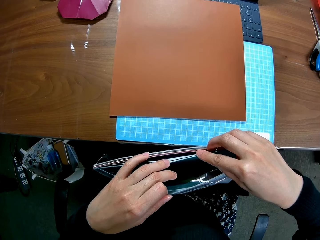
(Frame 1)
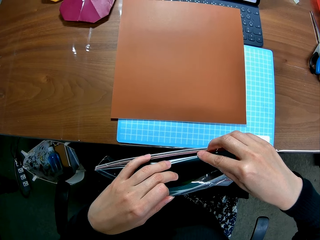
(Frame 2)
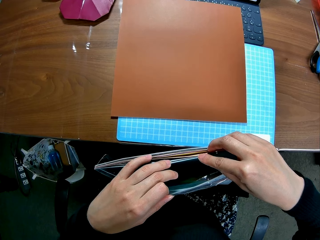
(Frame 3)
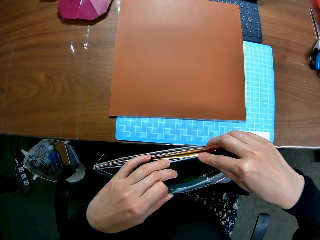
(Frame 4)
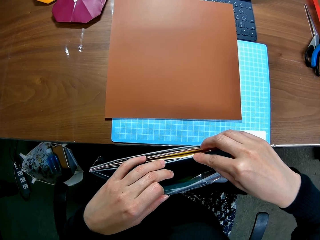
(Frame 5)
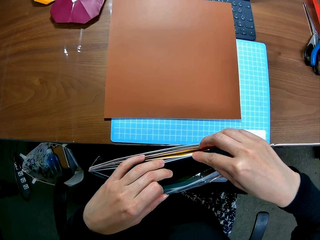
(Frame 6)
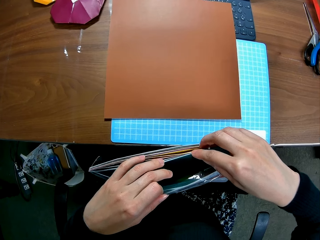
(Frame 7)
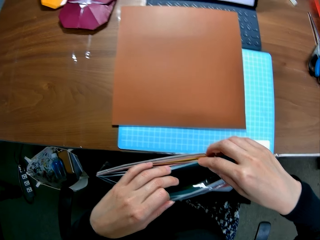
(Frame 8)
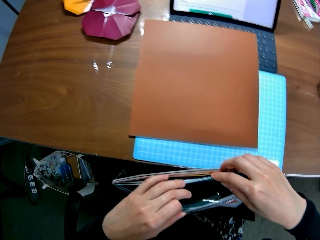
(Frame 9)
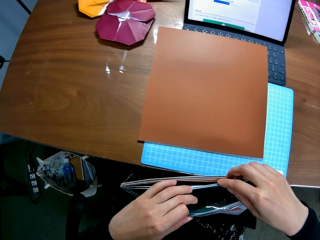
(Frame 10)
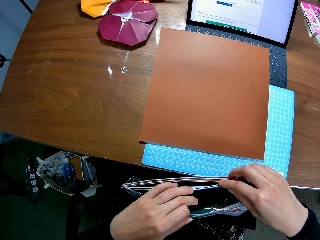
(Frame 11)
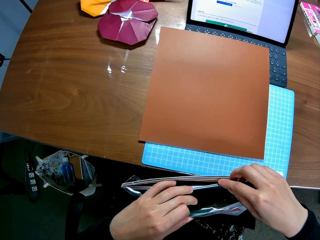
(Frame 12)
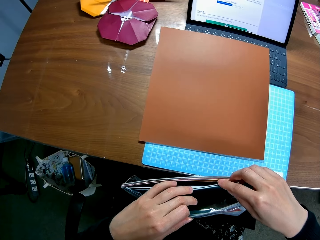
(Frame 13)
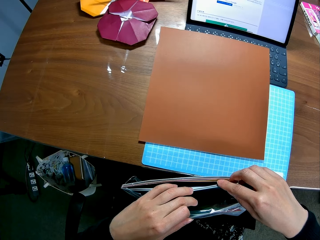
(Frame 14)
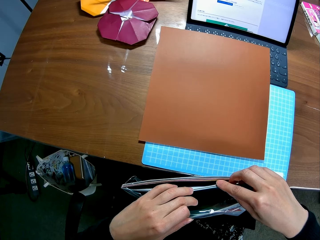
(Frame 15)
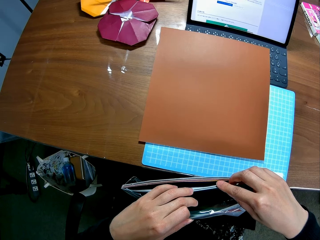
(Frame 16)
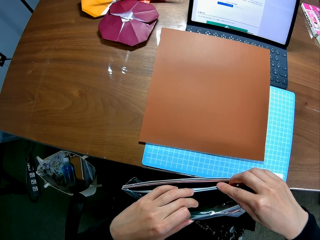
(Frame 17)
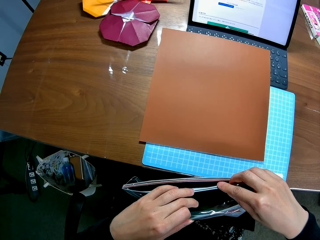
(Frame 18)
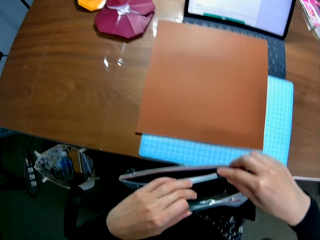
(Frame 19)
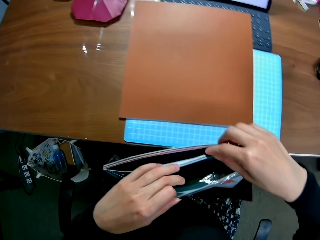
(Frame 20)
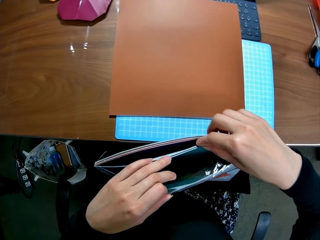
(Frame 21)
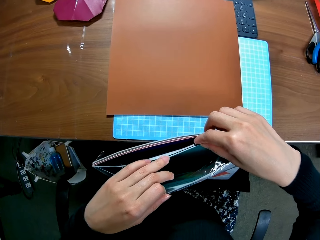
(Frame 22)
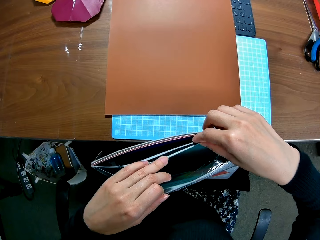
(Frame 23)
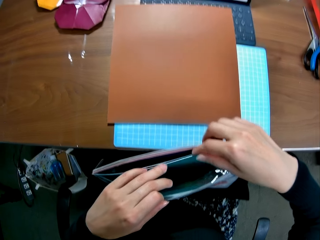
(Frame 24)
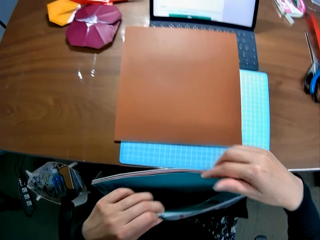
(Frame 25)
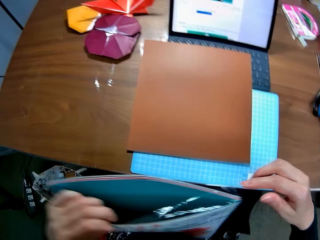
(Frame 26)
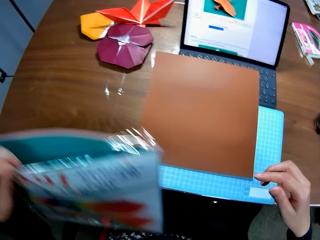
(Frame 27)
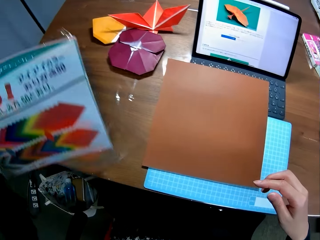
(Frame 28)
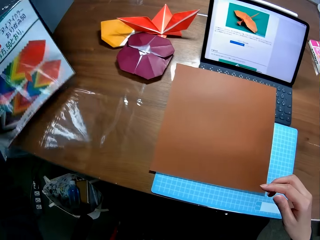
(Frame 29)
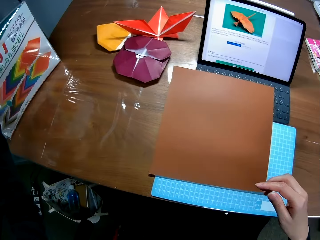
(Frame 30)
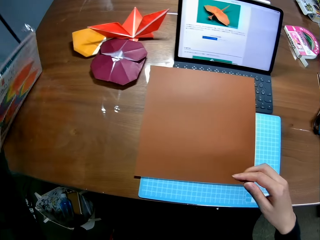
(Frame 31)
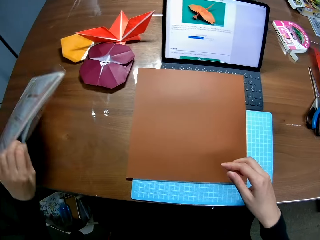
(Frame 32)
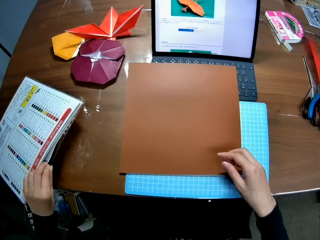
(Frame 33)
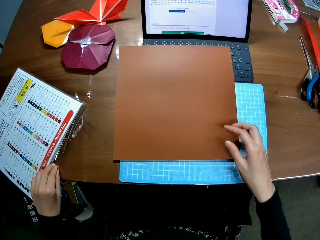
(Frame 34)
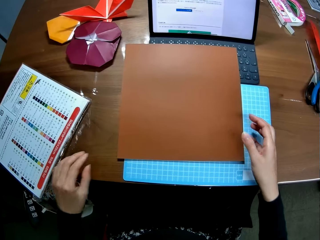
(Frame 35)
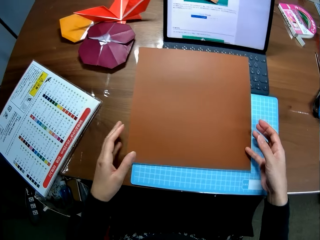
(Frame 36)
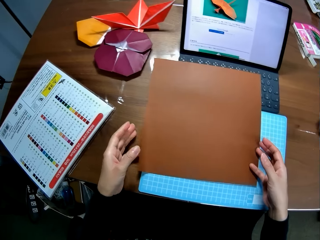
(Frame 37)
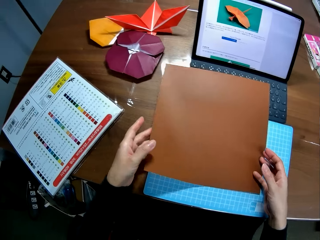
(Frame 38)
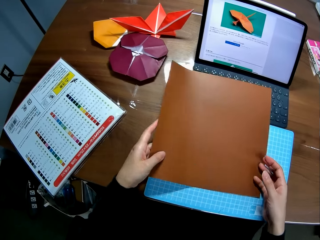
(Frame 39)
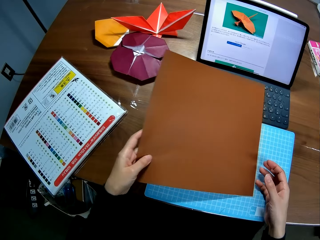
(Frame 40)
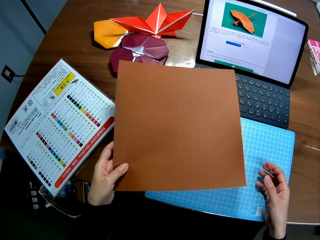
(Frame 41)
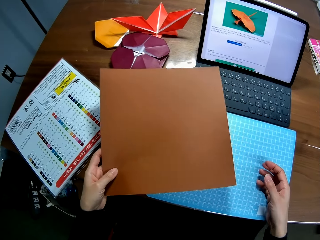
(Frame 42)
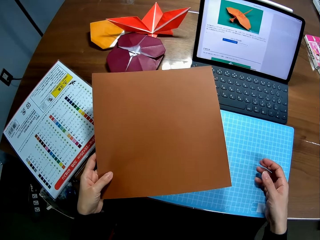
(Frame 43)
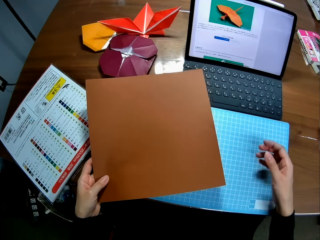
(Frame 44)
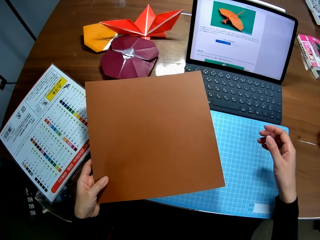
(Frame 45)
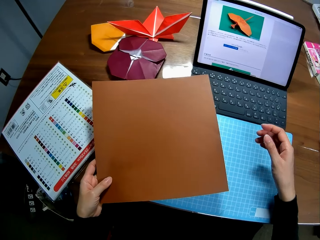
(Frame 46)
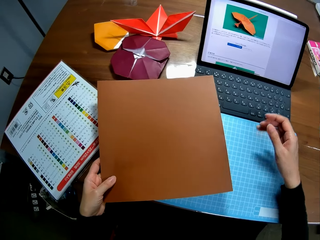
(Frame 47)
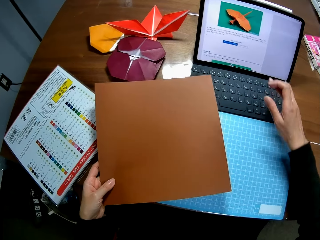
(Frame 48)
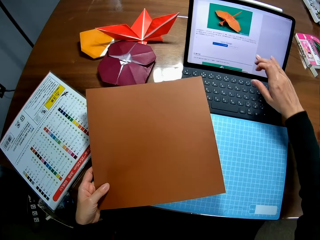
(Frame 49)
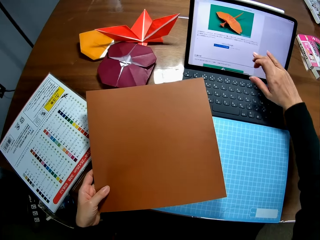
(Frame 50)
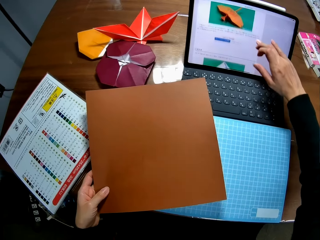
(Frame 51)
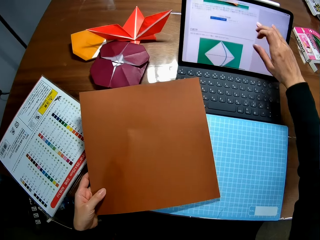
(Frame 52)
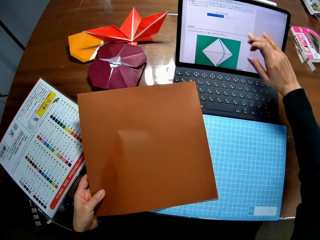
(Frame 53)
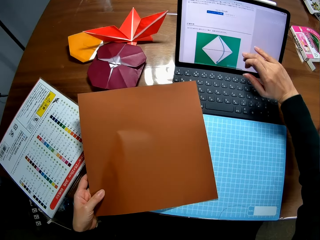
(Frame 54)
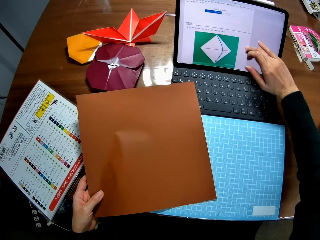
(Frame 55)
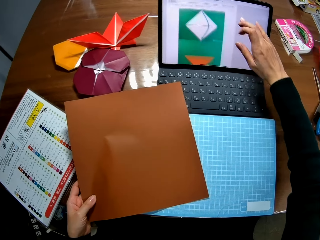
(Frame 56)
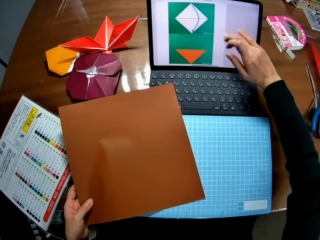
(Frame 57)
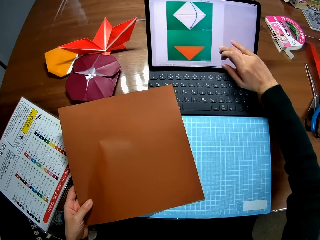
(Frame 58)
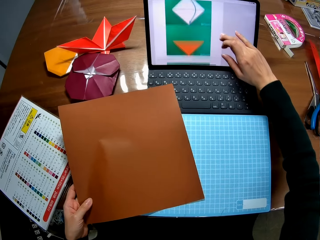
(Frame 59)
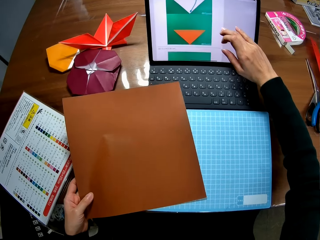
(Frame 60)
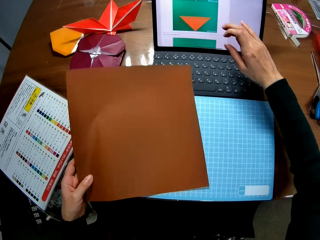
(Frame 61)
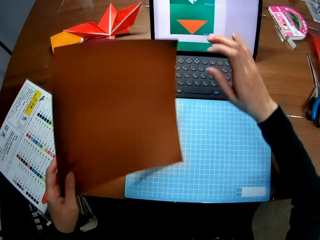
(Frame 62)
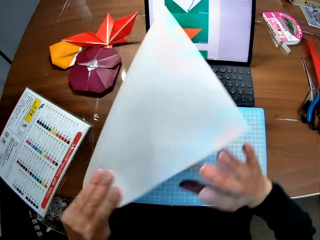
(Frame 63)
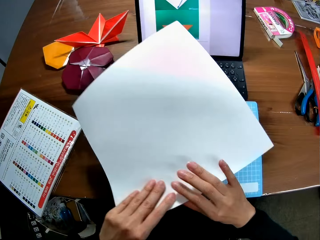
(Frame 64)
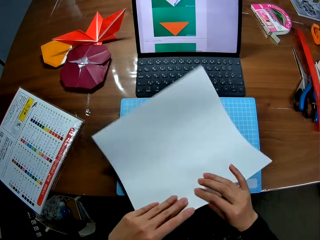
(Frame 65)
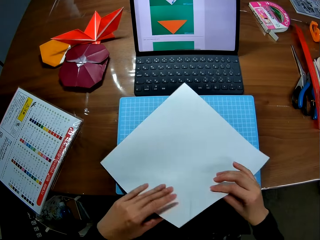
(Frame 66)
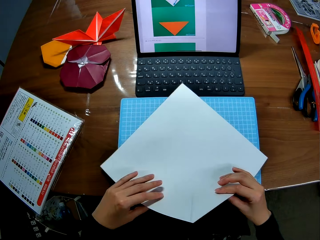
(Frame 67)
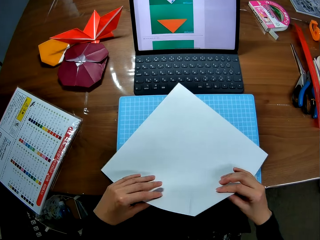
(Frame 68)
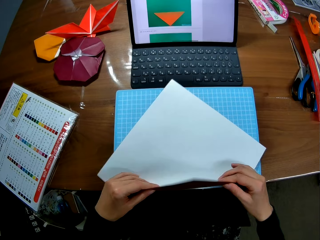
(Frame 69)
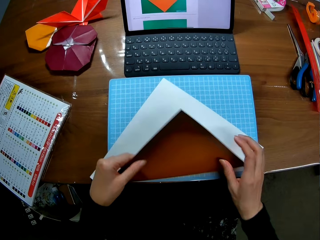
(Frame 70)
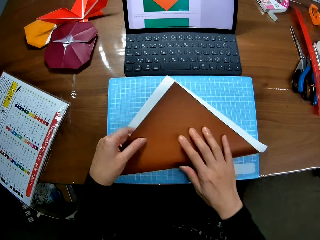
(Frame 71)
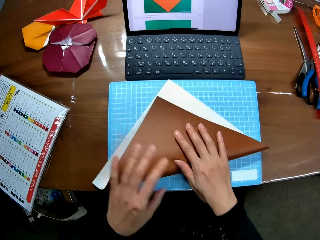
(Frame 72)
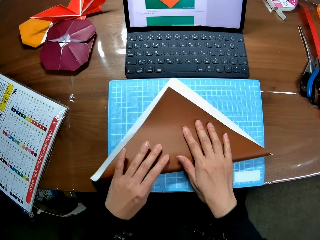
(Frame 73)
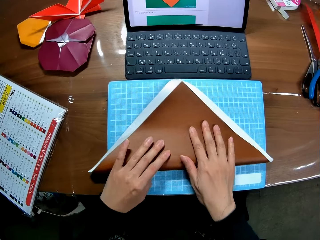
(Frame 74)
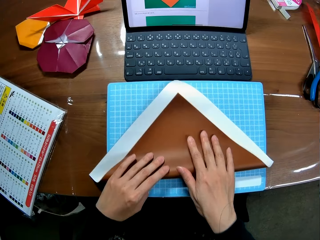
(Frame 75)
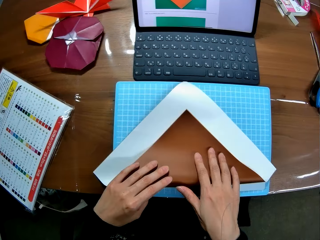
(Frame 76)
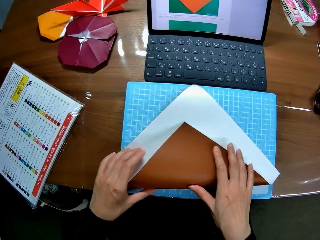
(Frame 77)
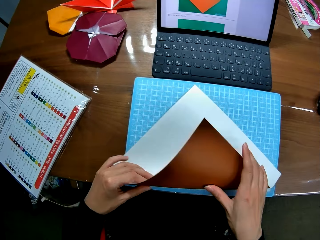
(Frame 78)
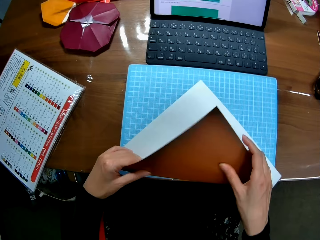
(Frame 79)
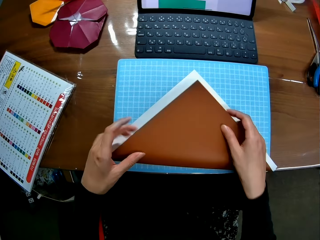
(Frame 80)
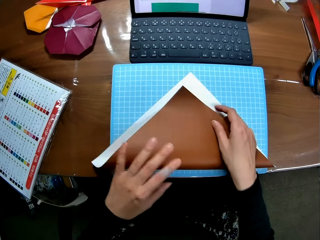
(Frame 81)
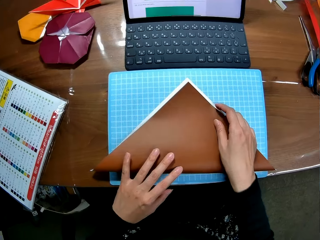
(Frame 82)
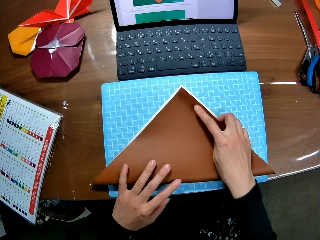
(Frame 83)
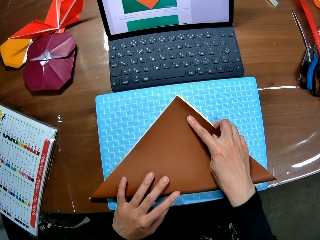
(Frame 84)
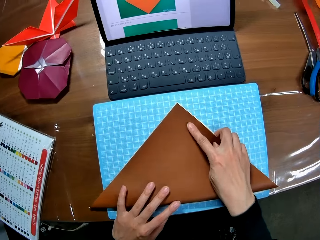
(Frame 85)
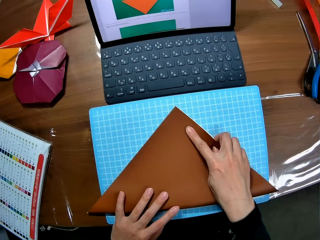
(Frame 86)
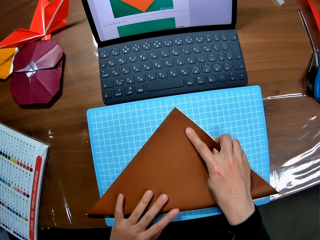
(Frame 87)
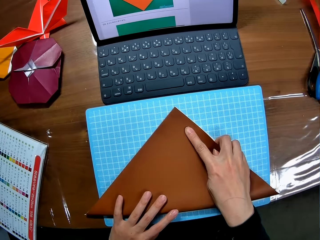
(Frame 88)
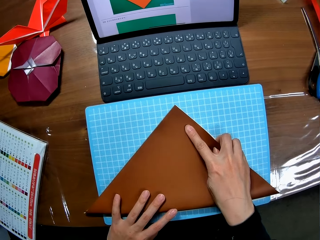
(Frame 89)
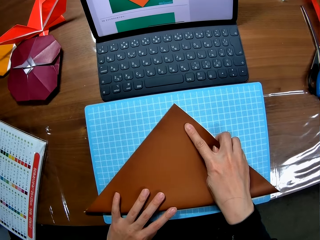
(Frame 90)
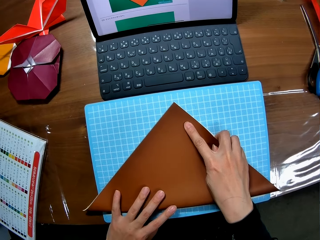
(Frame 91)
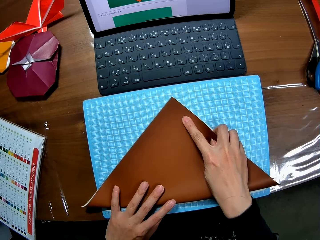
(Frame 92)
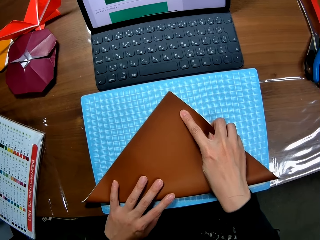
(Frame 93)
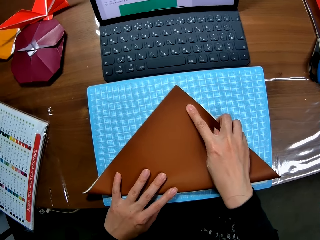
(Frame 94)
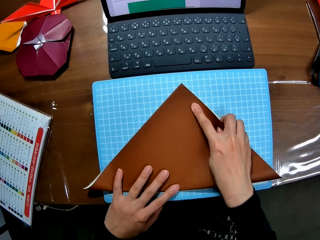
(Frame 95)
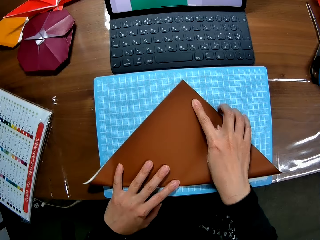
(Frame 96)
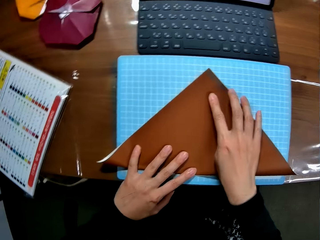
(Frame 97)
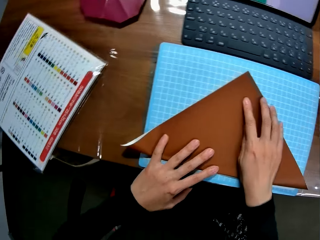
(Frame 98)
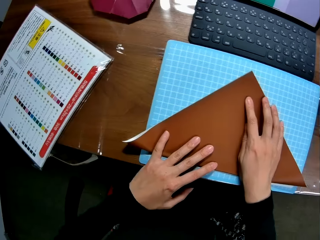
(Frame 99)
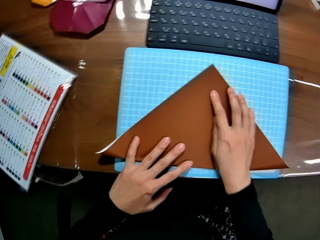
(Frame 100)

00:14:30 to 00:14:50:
The camera wearer drops the folder on the table. They pick up the paper from the table. They operate the laptop. They touch the screen. They turn over the paper, drop the paper on the table and fold the paper.

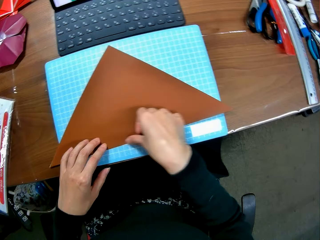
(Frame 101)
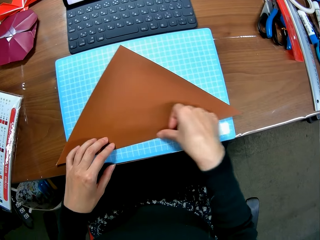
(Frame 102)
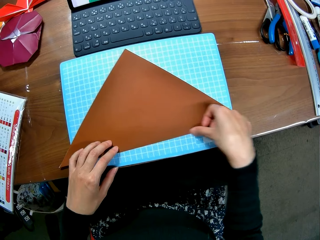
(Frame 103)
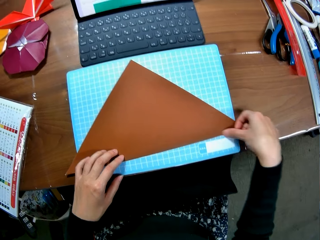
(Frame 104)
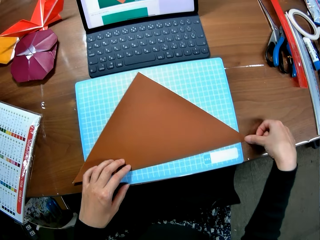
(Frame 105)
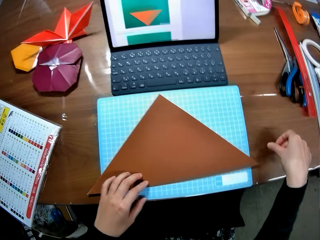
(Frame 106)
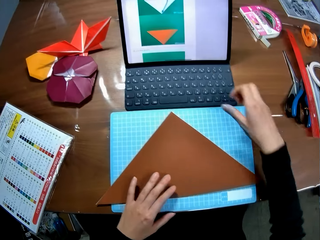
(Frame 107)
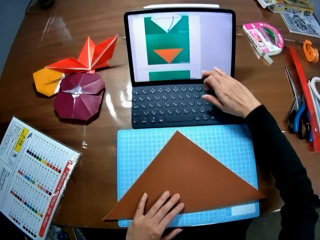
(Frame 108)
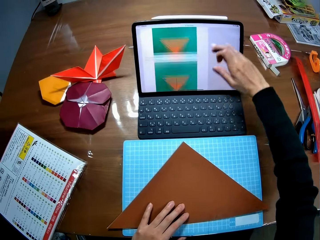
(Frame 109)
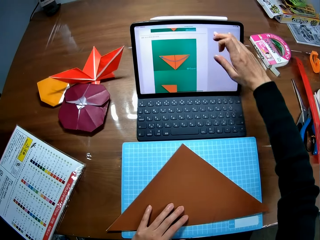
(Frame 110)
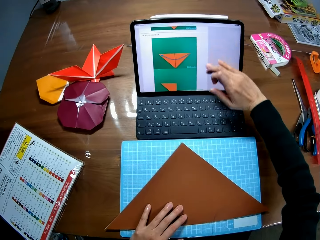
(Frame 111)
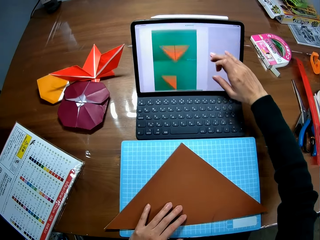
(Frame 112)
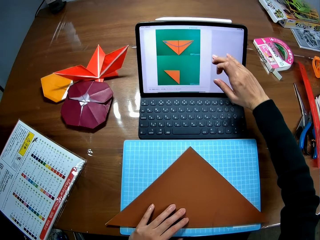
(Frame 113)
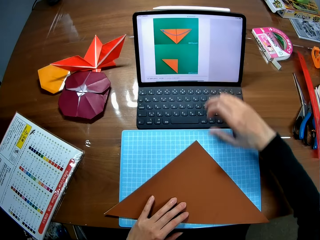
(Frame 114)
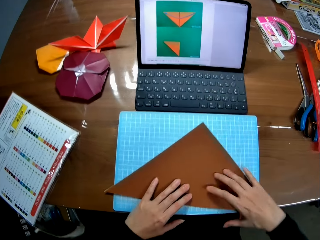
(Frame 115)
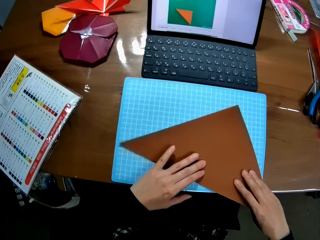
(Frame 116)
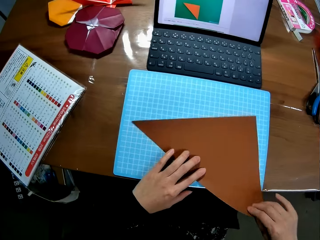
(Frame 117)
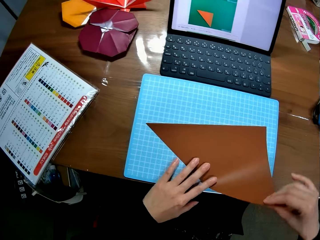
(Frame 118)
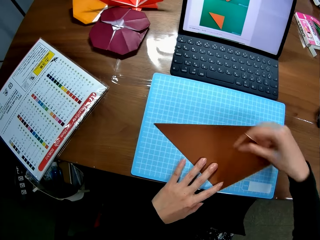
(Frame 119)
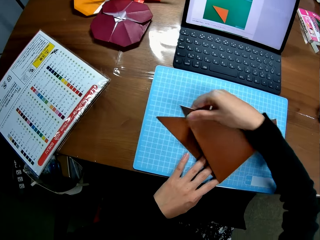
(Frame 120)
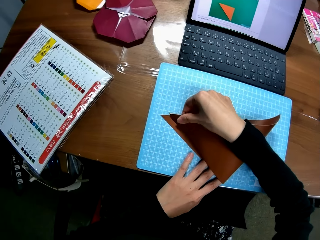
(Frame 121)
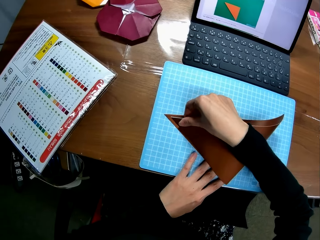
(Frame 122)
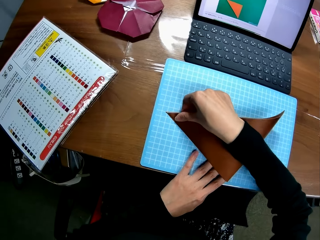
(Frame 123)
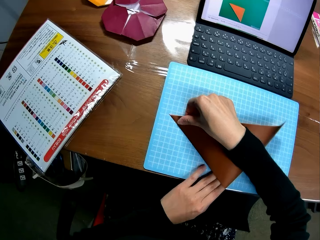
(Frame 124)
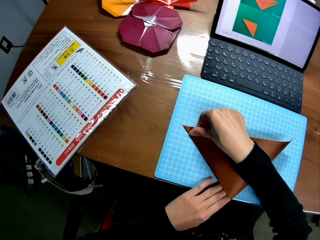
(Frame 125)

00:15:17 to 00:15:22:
The camera wearer touches the screen. They operate the laptop. They fold the paper.
